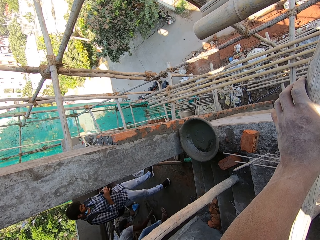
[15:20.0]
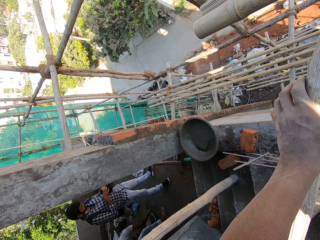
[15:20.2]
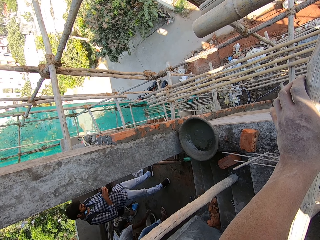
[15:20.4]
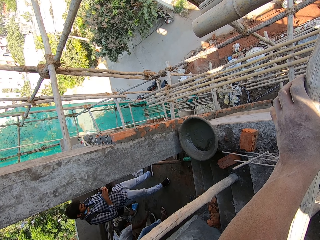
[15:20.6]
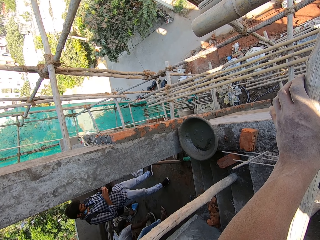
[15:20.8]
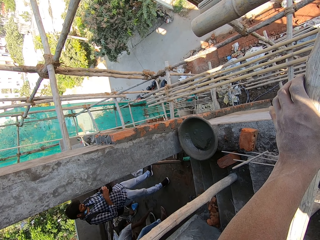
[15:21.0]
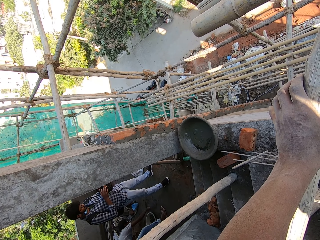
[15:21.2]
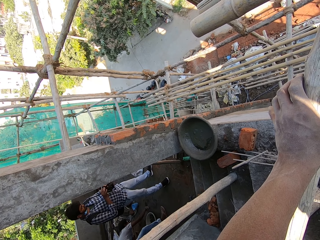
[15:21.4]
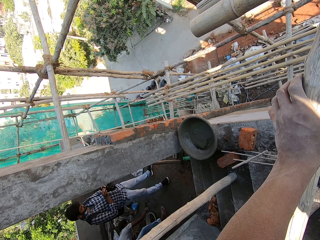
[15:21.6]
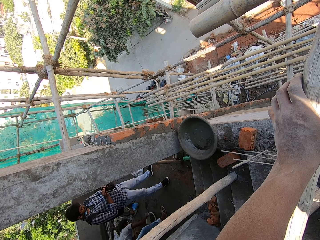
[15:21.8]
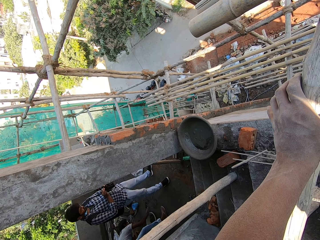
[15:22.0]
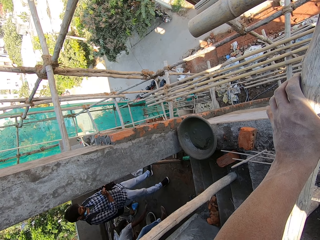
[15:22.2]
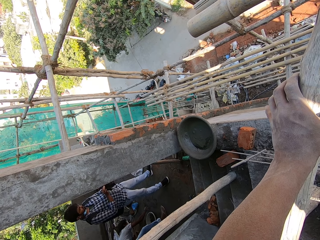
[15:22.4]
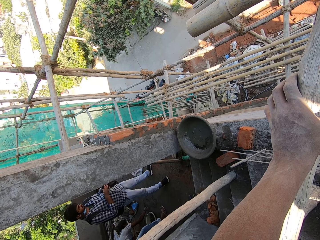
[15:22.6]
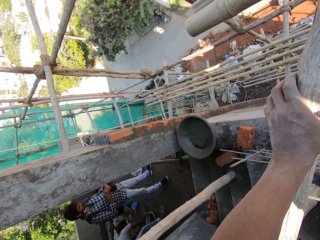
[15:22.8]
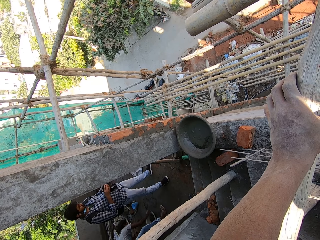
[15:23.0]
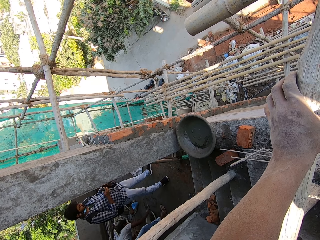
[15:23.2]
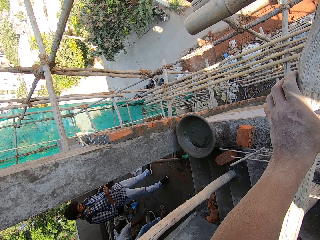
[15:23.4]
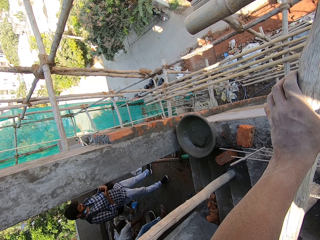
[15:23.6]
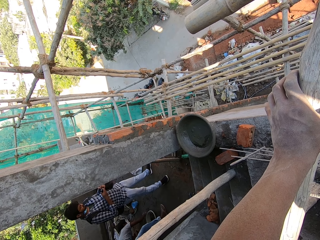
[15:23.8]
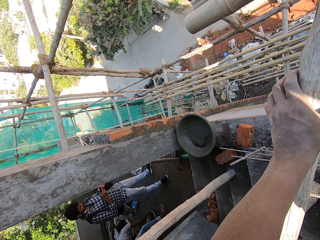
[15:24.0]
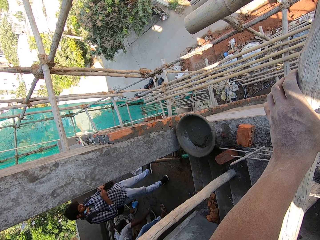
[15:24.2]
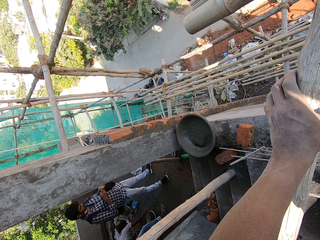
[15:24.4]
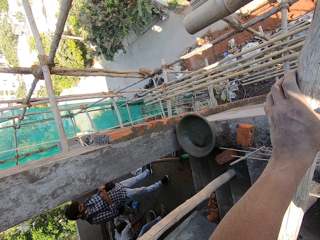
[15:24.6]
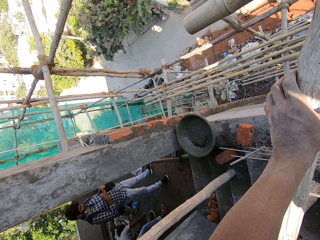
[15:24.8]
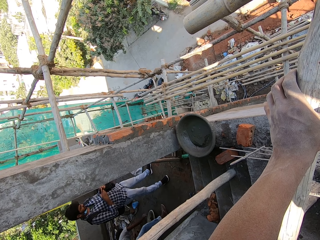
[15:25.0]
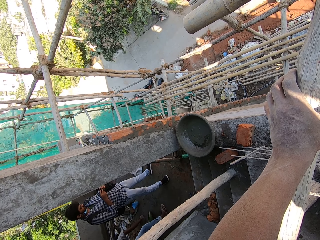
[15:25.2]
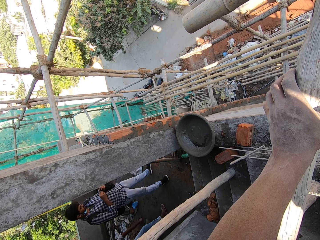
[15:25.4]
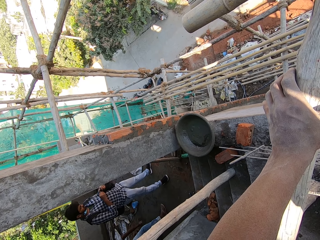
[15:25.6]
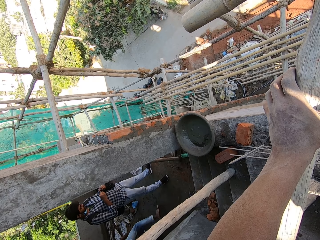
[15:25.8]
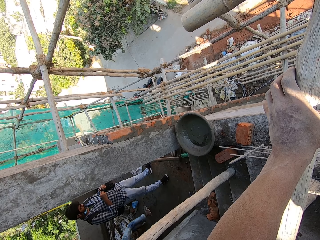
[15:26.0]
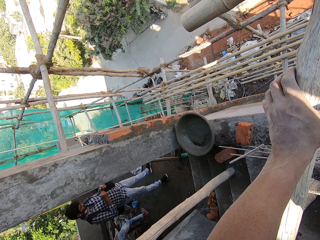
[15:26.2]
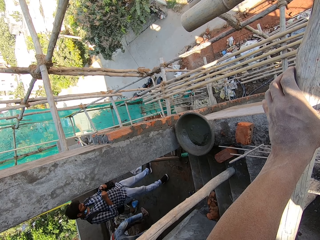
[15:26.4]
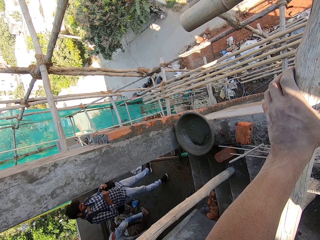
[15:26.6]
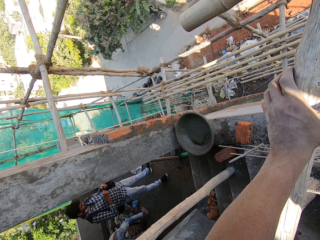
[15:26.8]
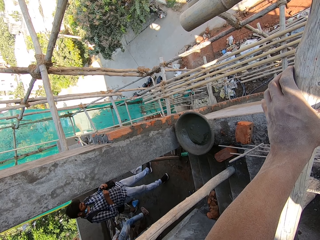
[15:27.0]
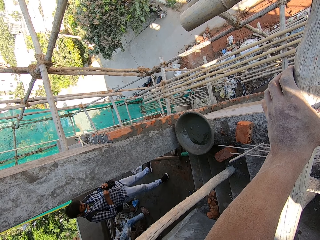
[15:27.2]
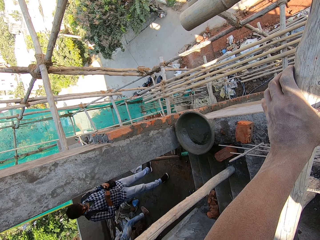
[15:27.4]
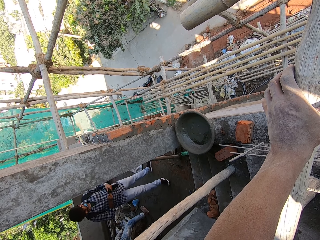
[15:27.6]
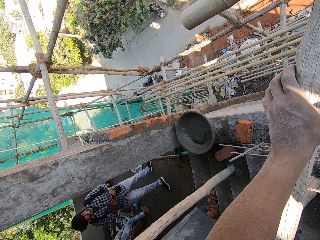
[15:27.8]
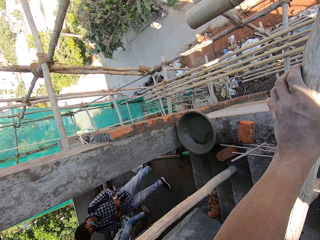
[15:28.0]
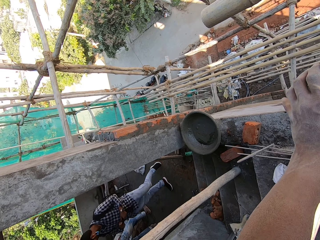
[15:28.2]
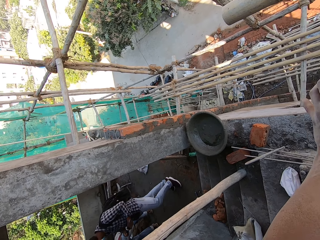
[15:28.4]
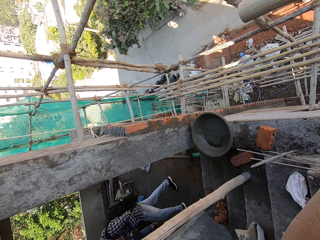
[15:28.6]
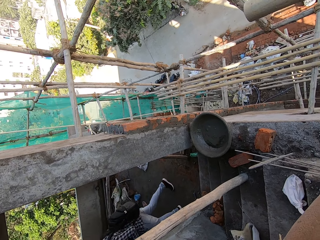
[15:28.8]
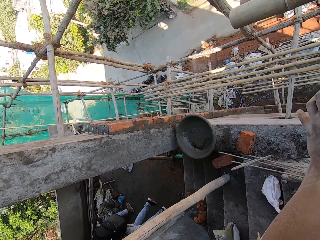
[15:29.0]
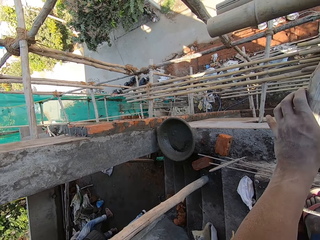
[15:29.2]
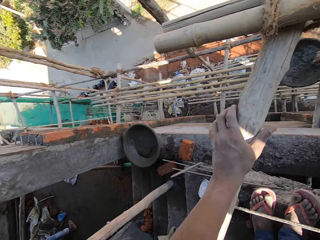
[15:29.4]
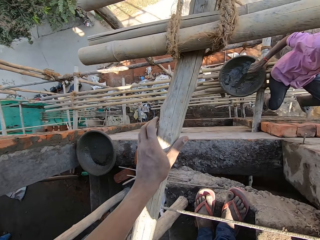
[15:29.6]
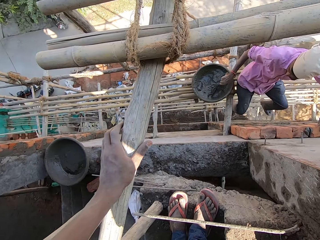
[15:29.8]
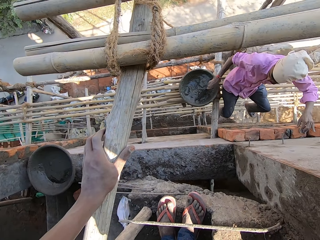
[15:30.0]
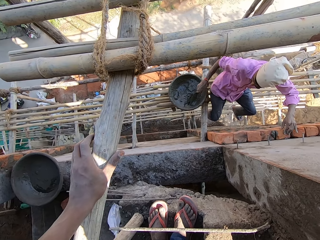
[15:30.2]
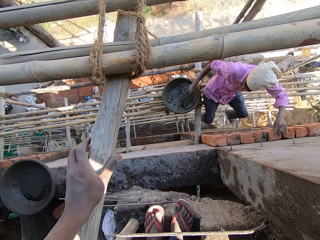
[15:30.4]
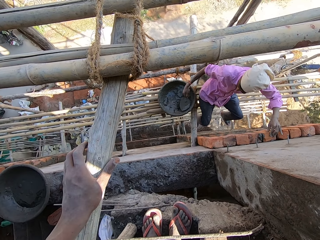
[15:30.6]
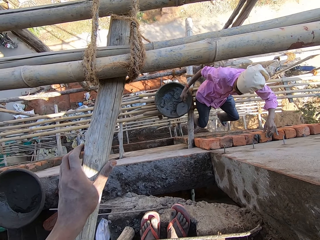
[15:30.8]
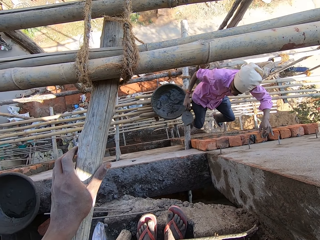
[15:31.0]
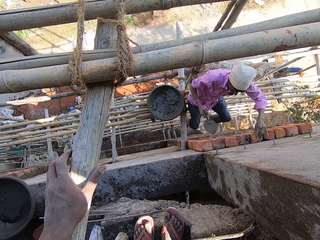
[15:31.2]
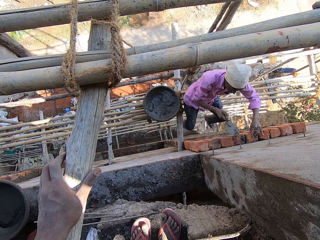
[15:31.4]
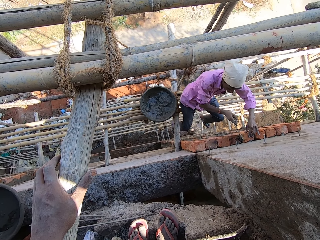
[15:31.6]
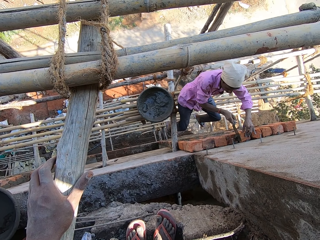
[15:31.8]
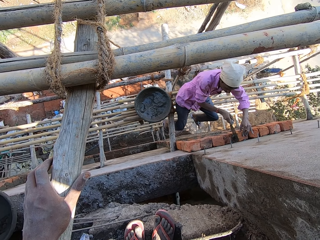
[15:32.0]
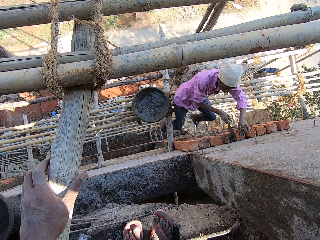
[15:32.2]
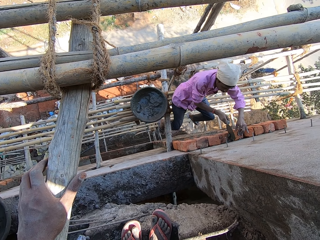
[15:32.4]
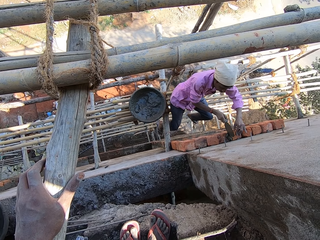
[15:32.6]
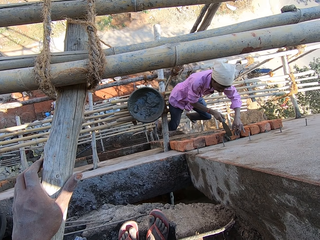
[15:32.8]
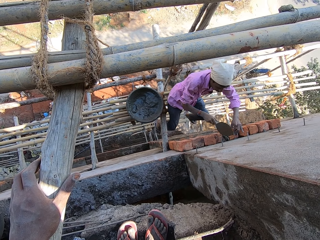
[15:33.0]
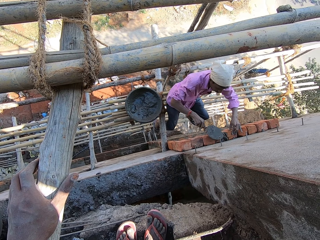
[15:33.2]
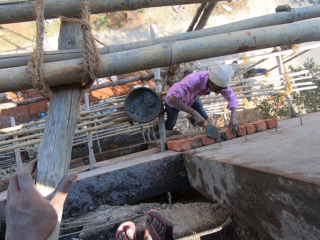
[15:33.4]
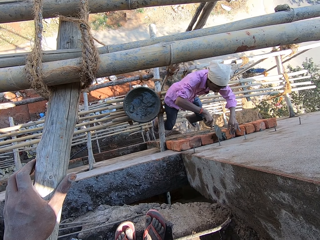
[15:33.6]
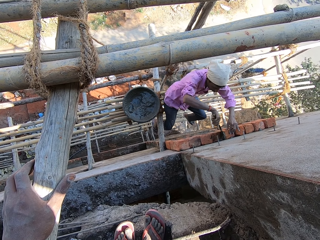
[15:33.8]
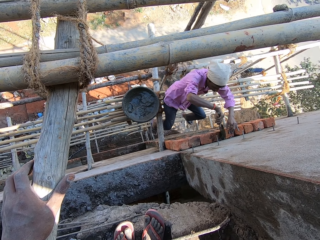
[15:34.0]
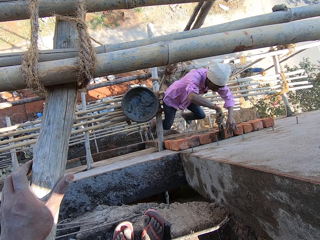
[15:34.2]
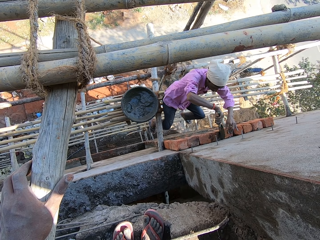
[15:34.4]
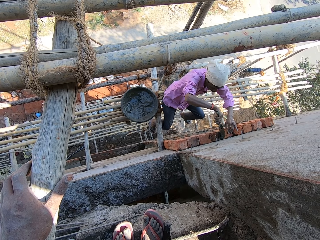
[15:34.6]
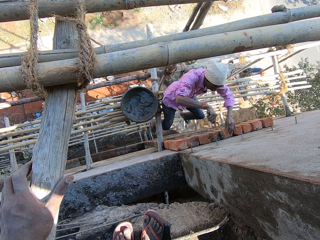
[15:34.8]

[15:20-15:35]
A man takes the cement with the trowel and applies the cement on the wall.

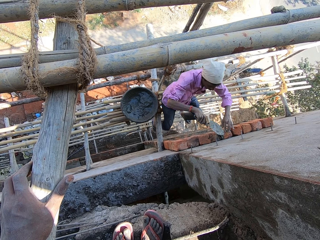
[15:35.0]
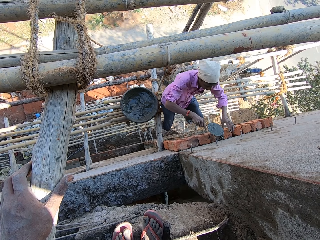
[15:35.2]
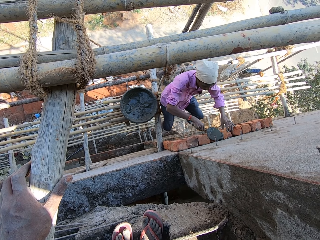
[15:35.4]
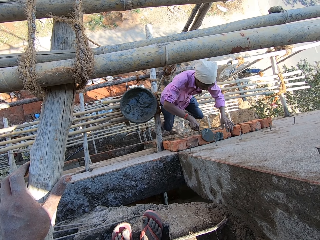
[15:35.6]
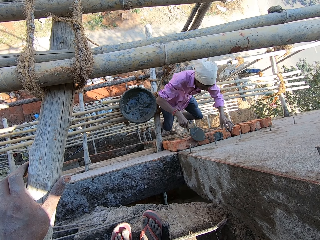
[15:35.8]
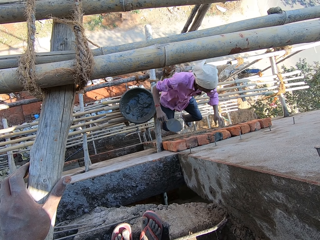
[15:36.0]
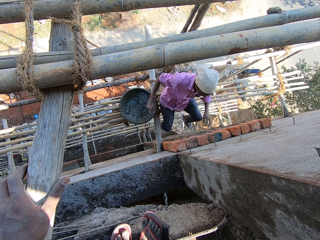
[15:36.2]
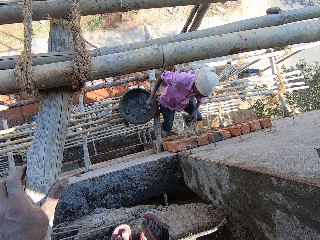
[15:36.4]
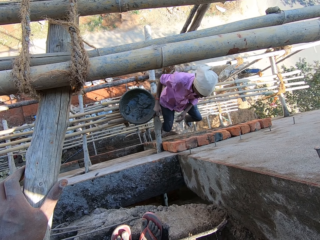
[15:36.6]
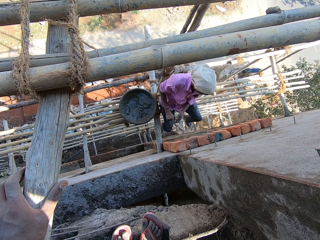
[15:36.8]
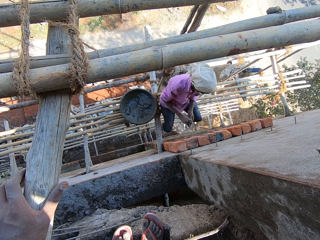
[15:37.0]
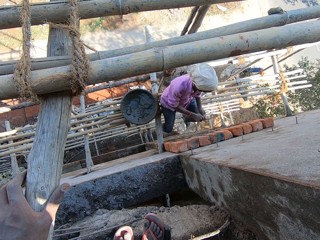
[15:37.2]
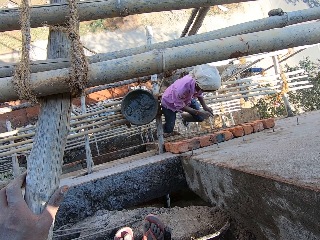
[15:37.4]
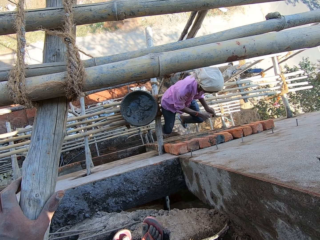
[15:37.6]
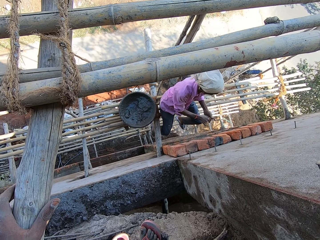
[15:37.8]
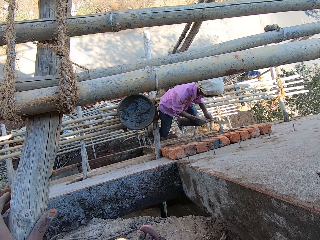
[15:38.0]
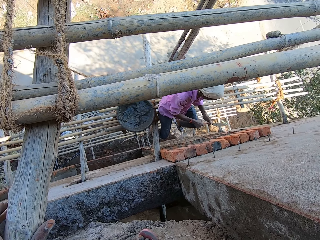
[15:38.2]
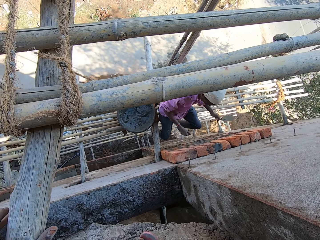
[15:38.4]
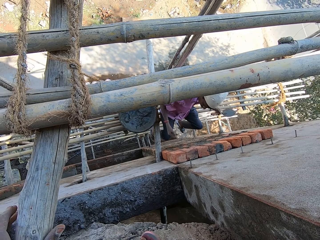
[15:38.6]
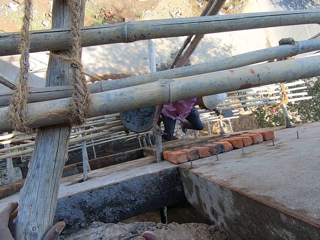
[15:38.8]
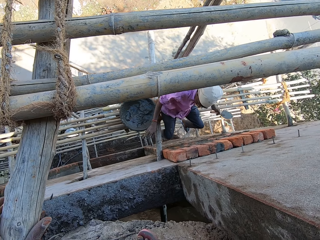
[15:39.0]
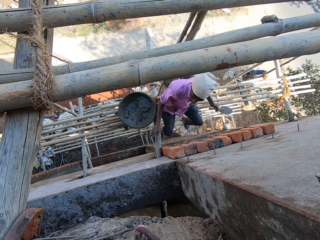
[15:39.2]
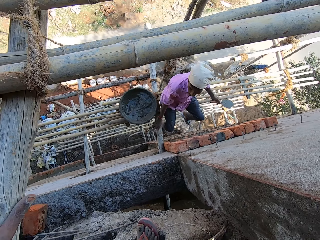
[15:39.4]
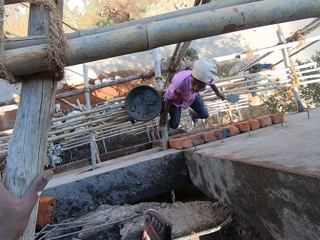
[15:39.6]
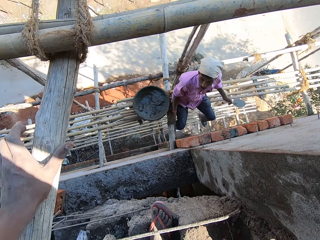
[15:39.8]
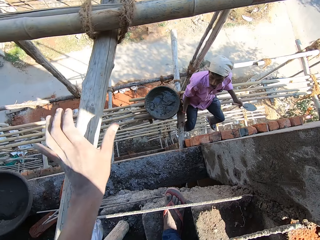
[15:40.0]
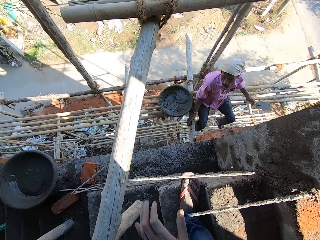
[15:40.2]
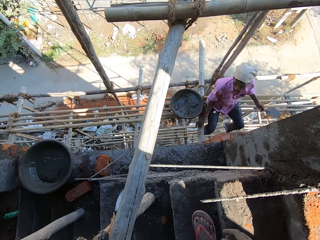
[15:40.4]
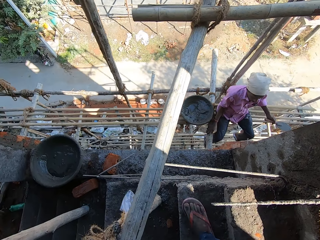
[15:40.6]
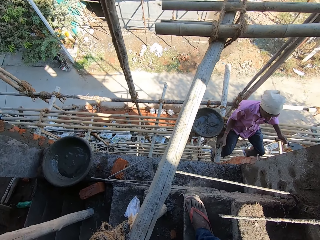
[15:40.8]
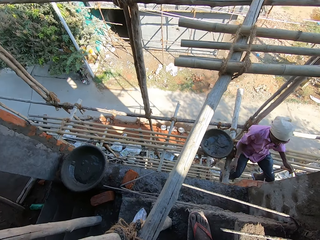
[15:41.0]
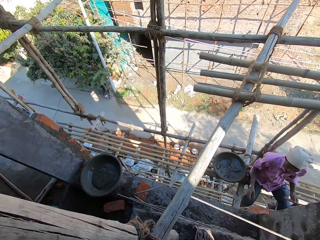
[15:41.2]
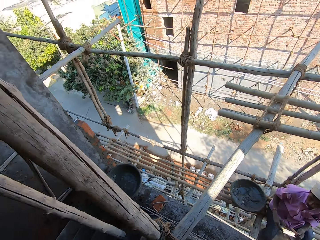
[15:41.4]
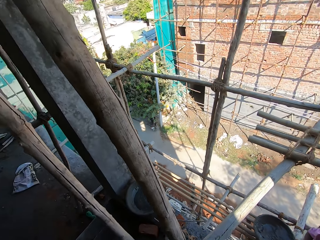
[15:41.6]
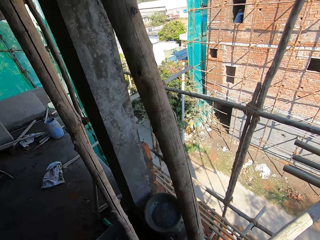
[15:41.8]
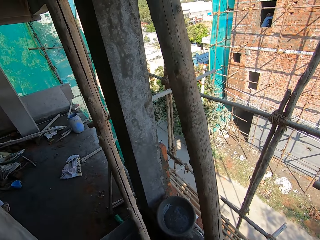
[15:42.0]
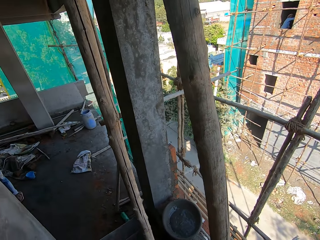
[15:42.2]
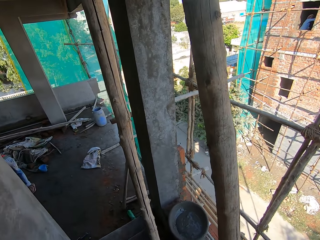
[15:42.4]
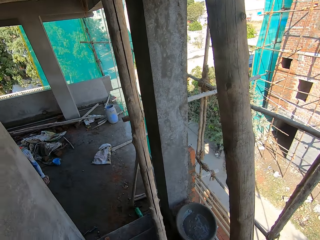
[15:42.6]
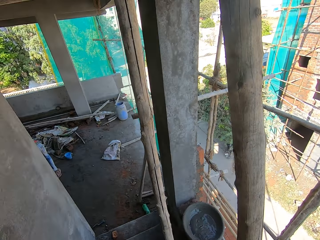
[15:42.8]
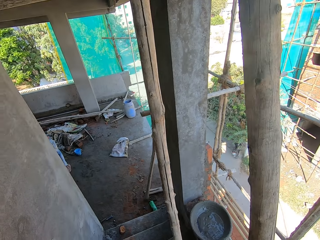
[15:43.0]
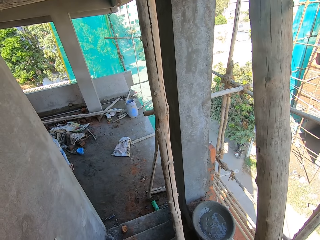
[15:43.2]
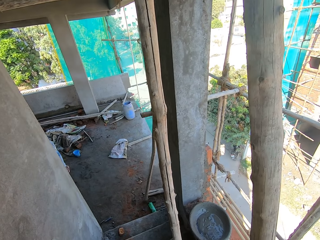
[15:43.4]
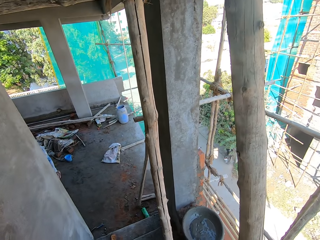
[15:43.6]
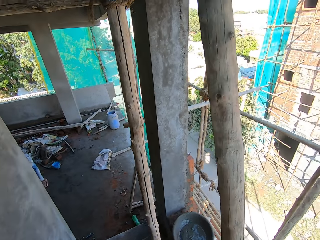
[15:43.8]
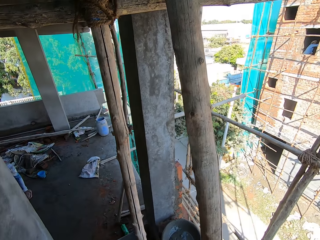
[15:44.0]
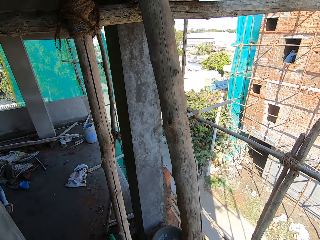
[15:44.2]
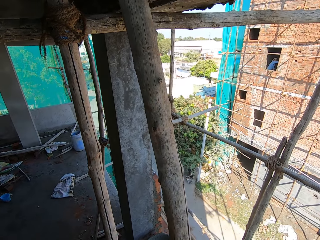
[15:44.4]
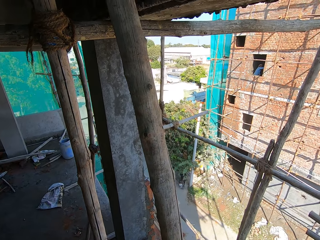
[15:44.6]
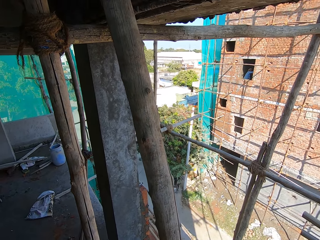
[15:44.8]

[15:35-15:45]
A man puts the trowel in the other hand. The camera wearer turns around.
